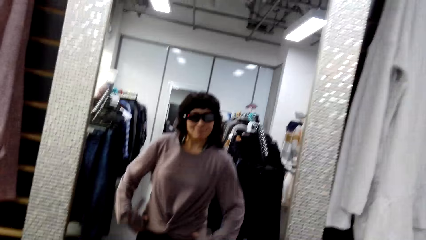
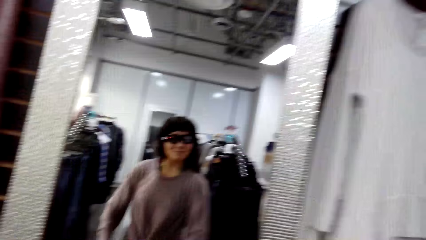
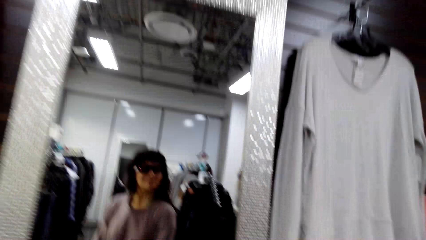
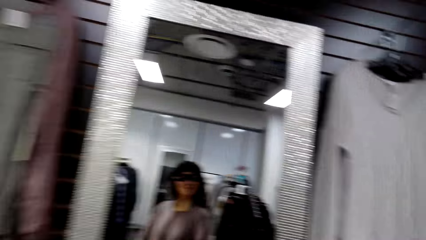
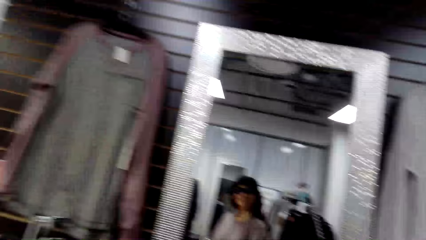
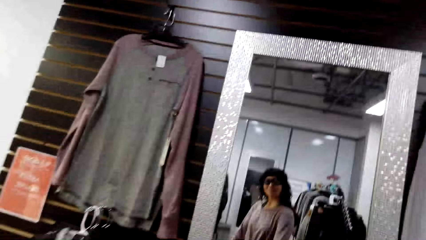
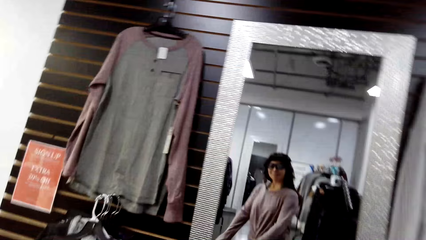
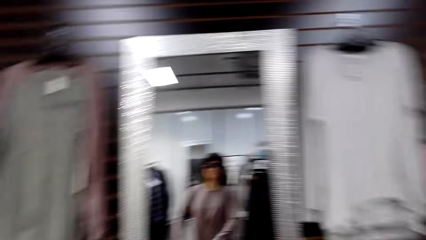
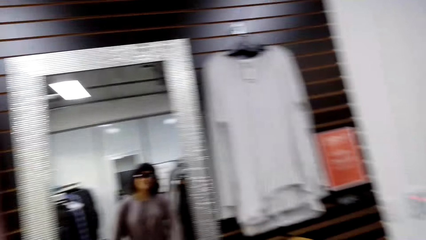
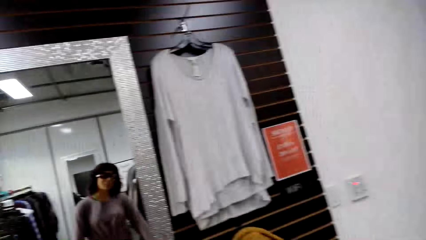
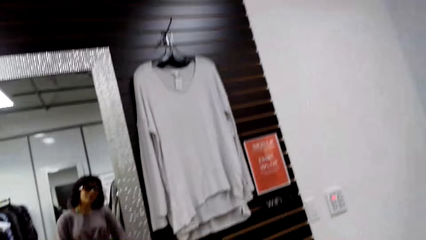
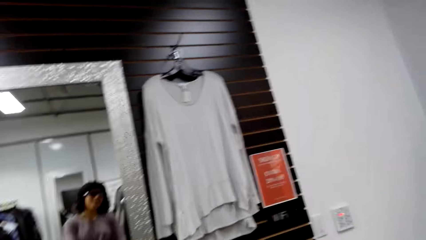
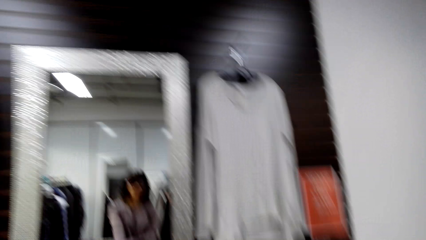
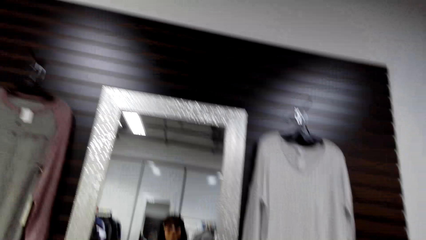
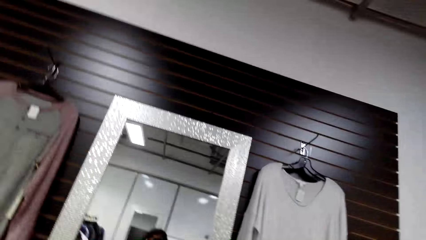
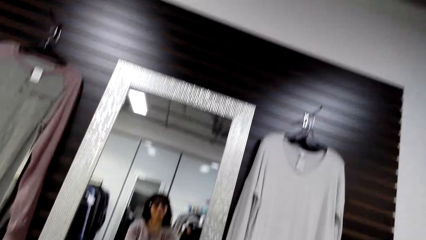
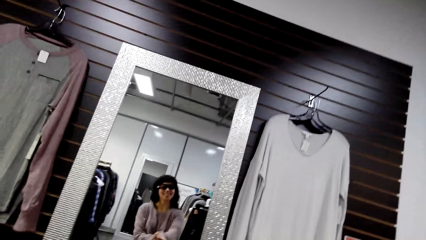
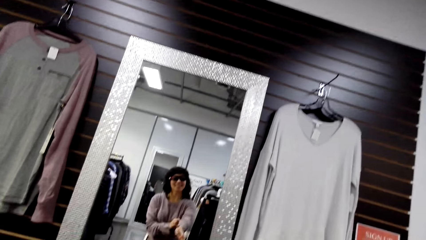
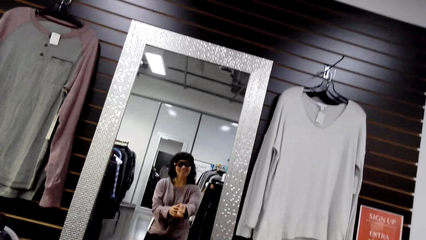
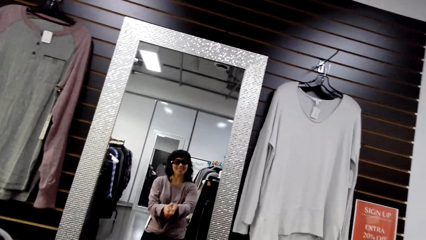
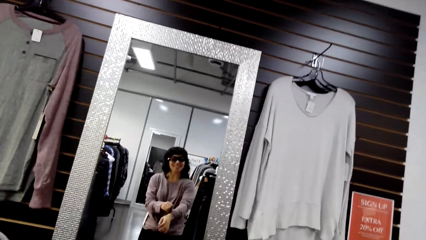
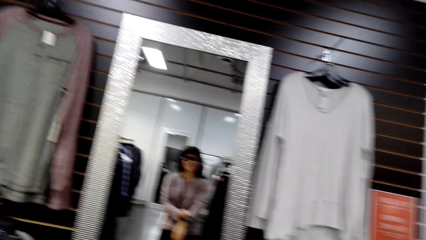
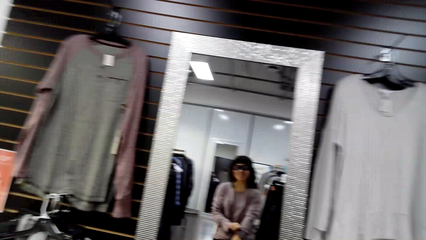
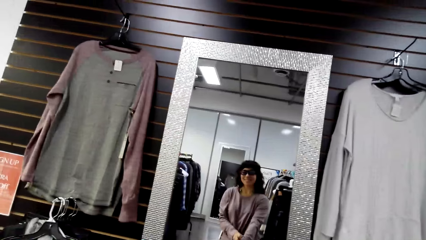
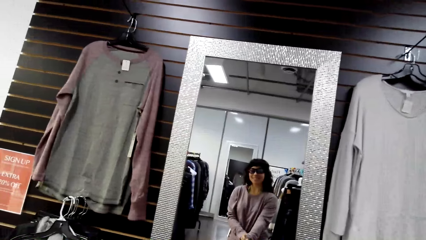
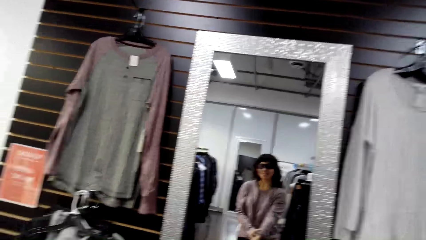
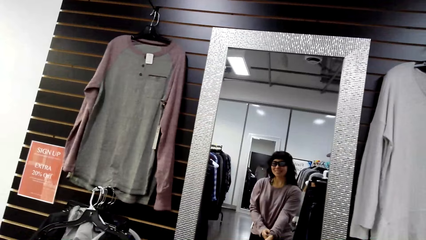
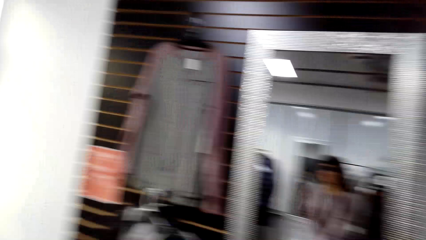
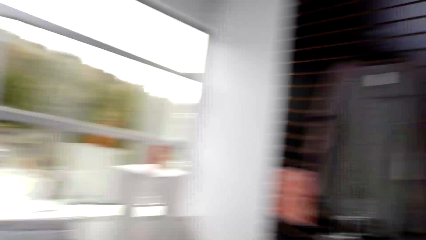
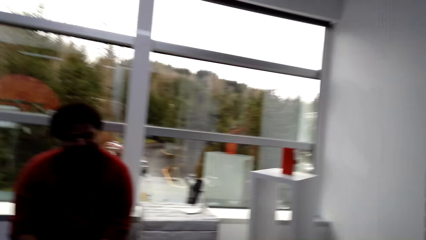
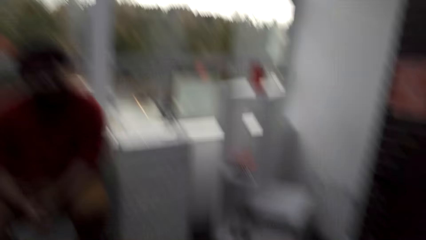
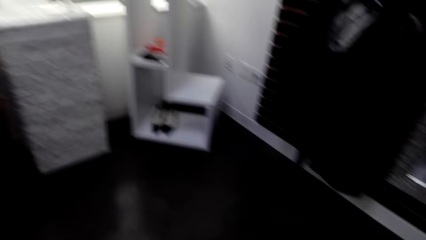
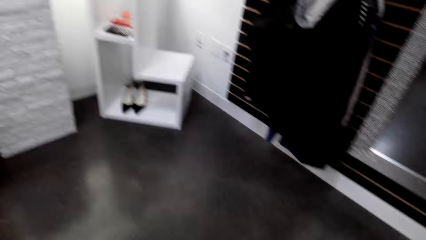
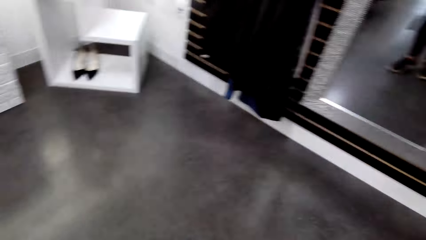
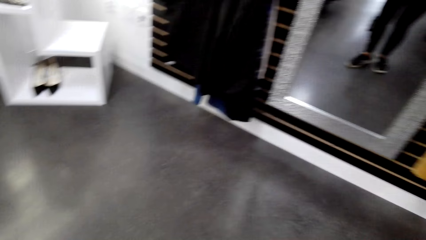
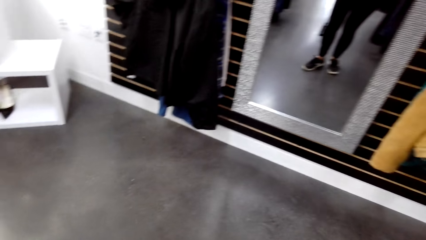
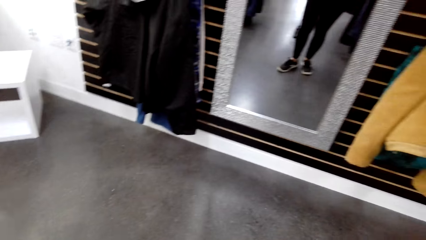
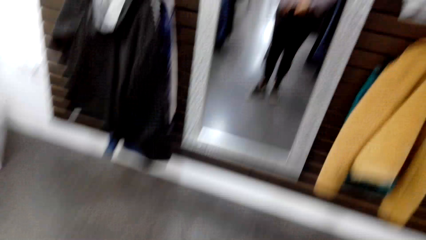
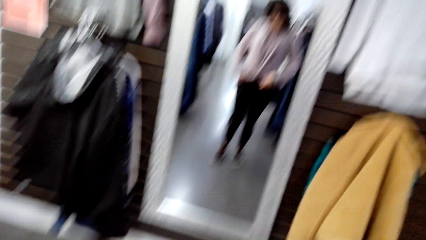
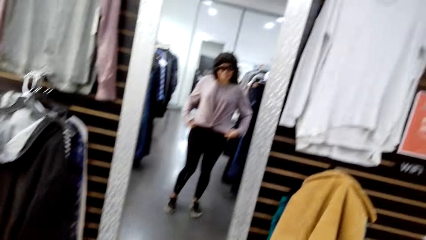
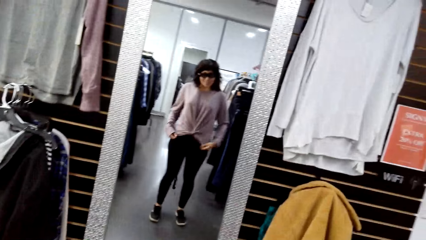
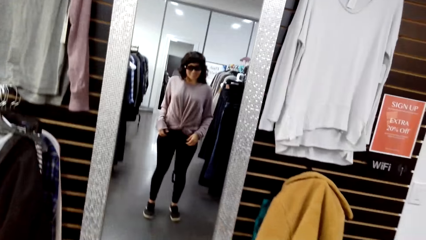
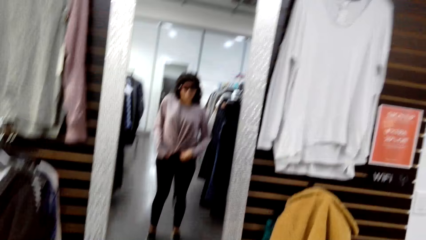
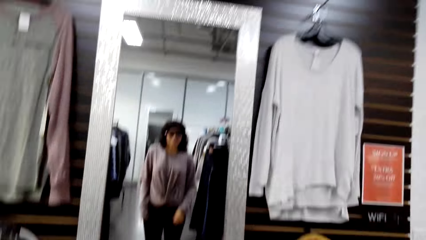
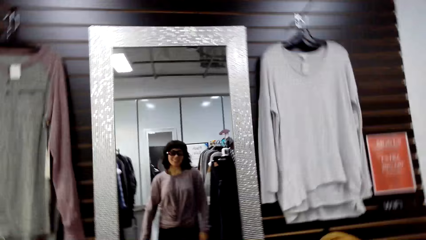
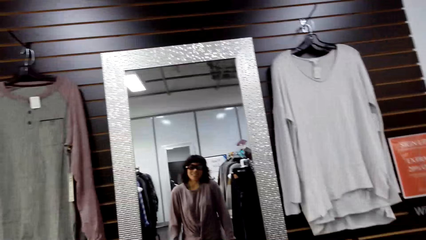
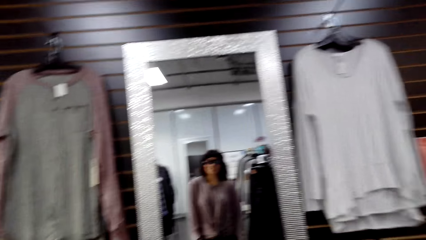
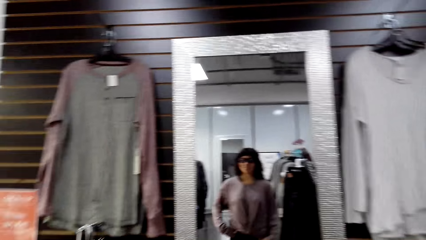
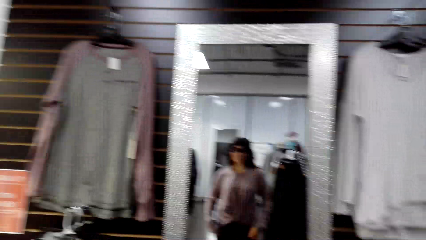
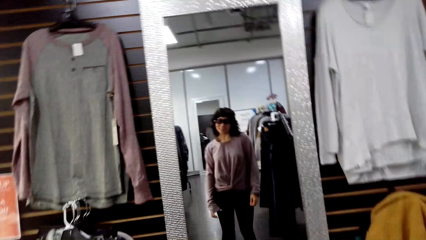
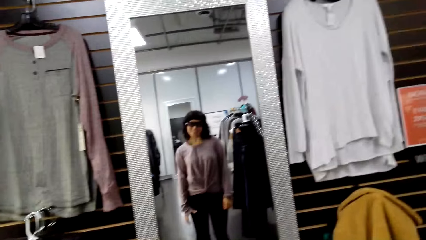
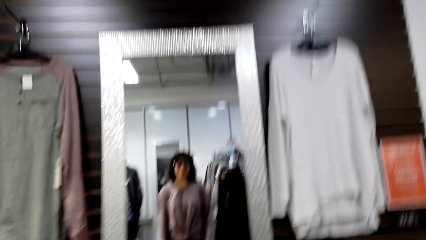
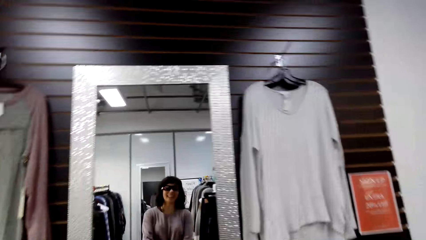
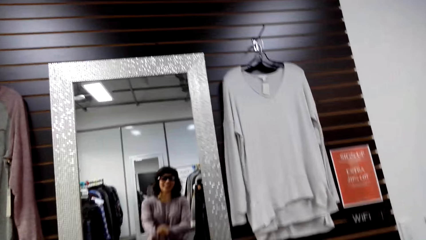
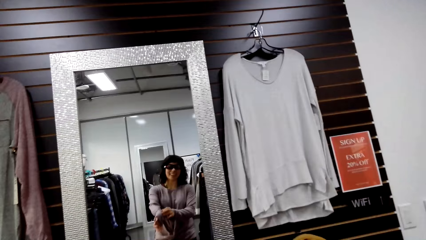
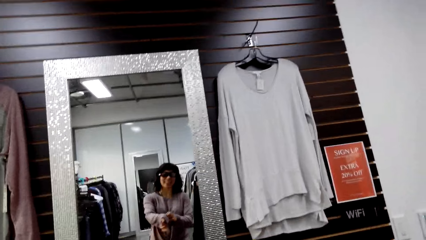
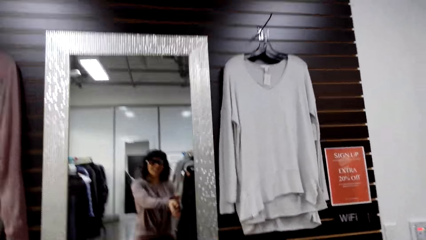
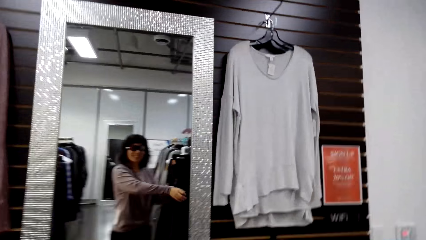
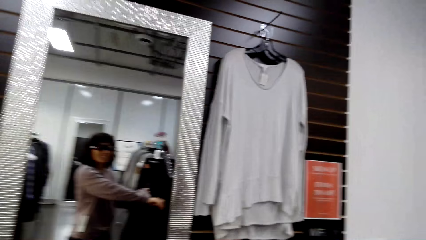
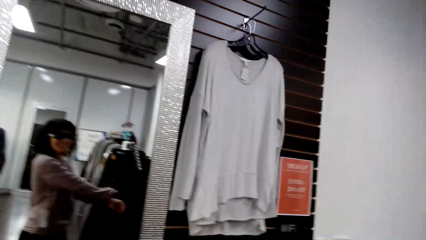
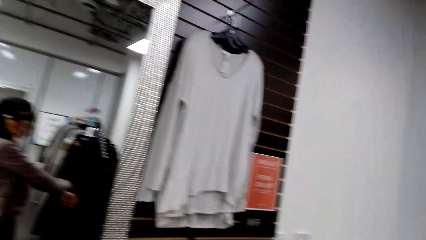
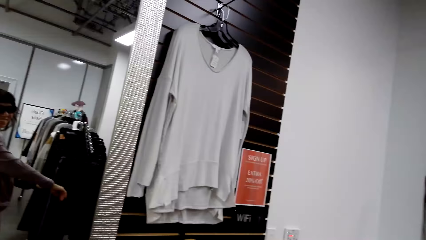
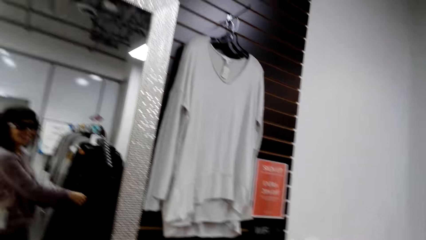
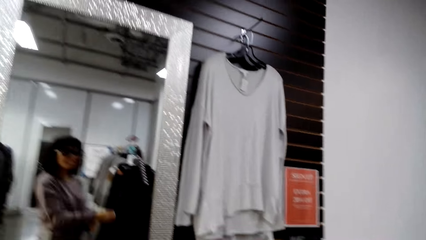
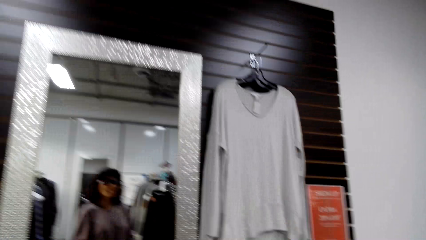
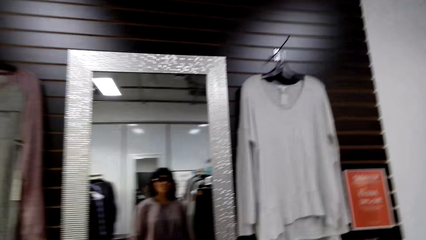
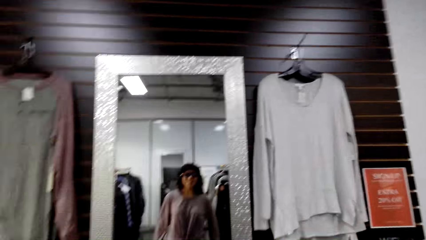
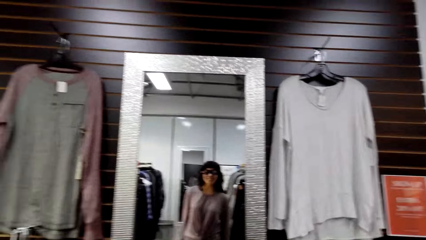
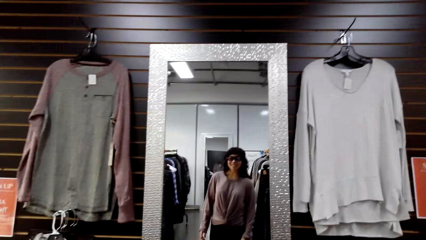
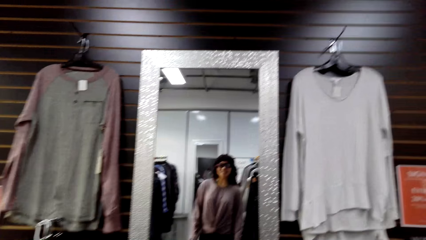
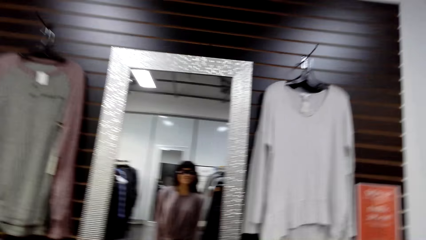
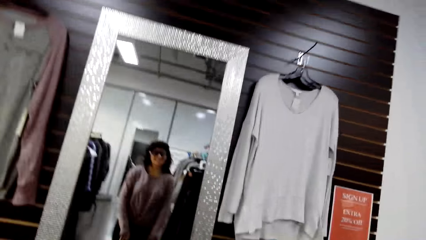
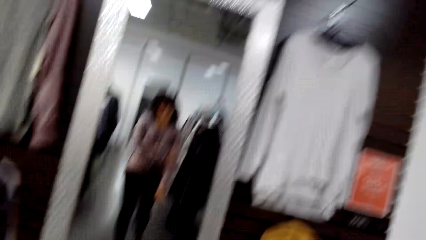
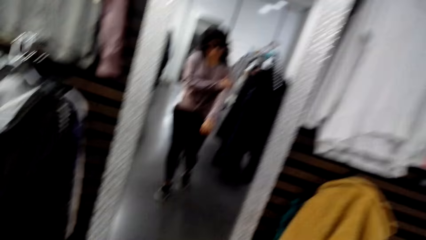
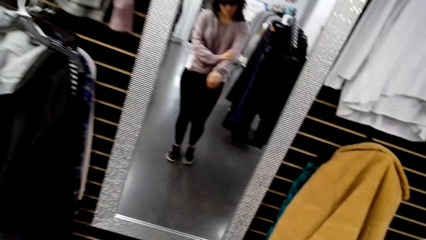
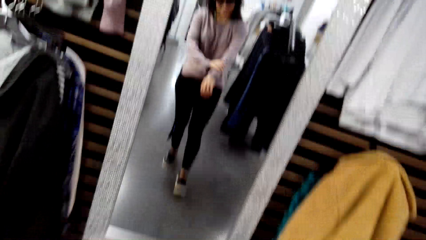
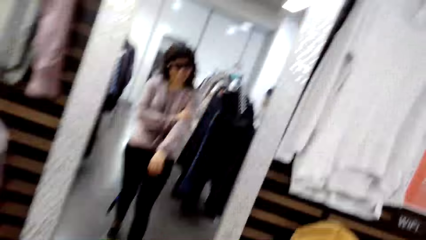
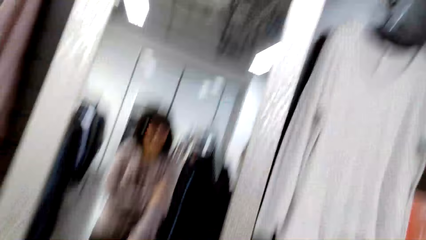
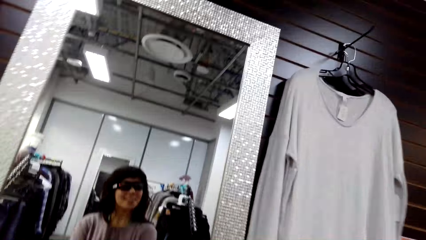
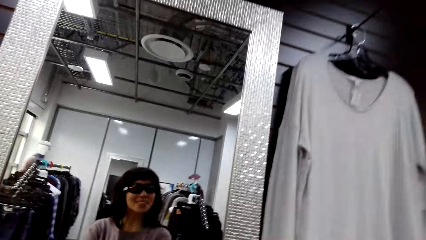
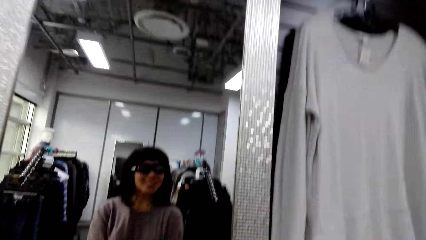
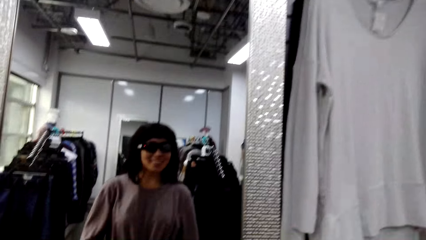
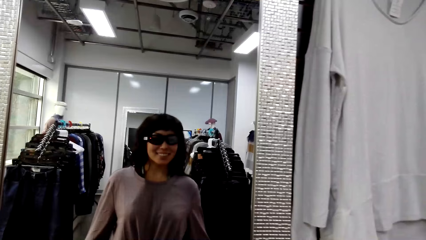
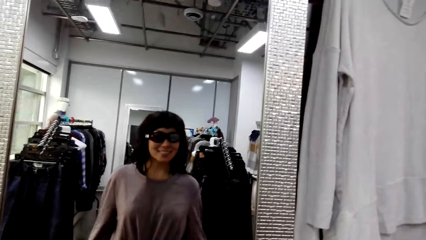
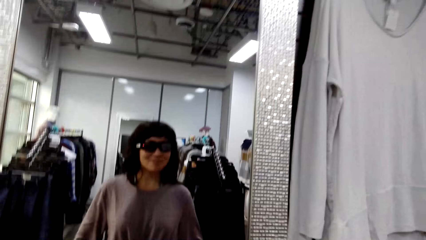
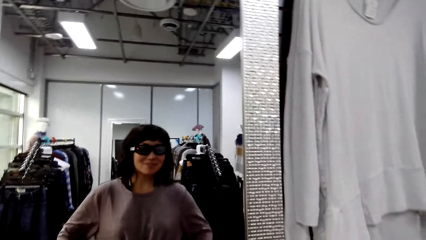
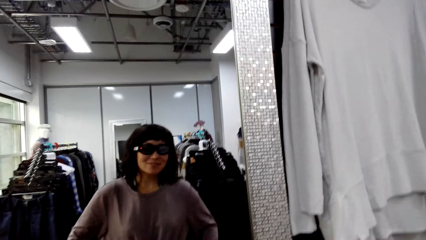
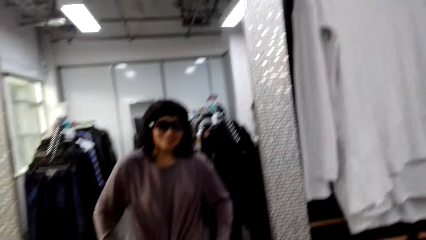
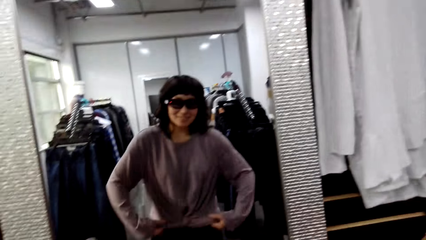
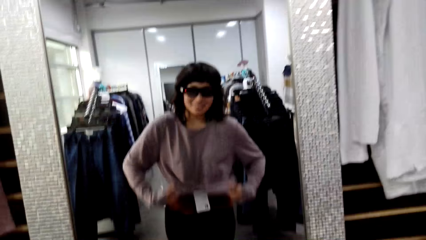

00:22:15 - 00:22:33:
A man talks to the camera wearer. The camera wearer looks around. She looks at herself in the mirror. She talks to the man. She looks at herself in the mirror. She talks to the man. She looks at herself in the mirror.
